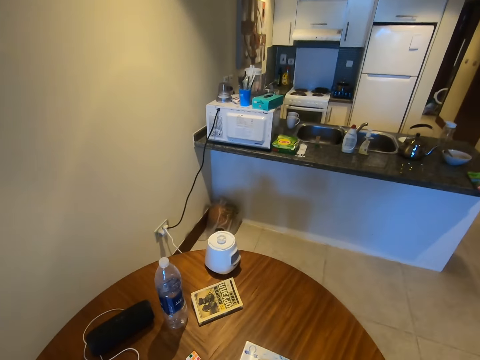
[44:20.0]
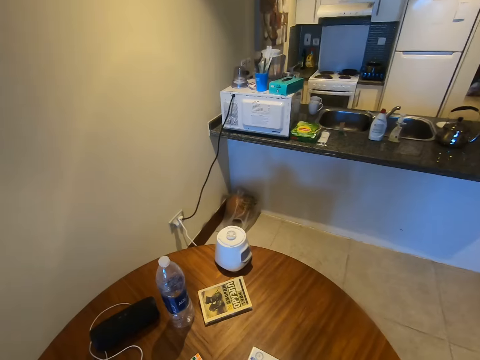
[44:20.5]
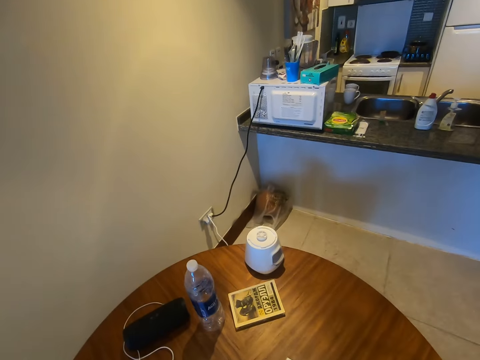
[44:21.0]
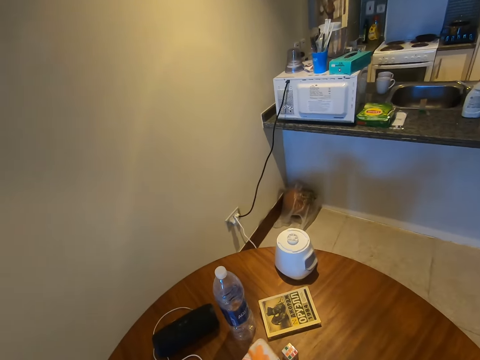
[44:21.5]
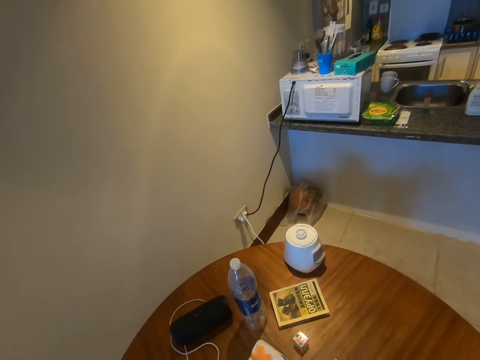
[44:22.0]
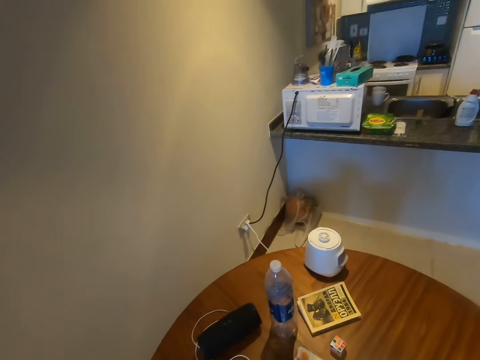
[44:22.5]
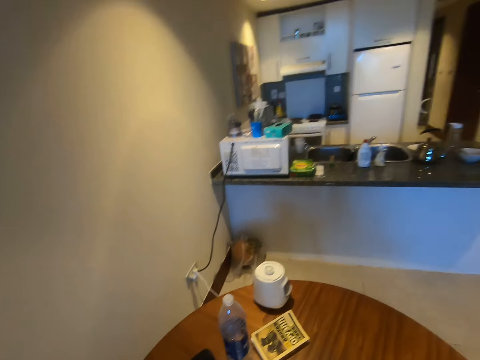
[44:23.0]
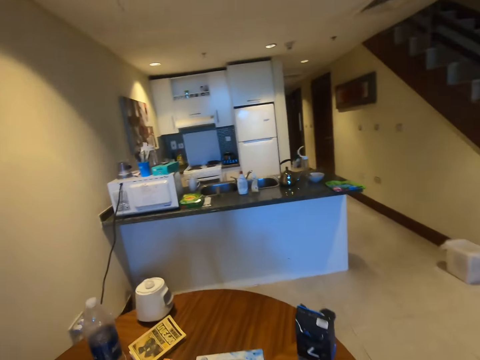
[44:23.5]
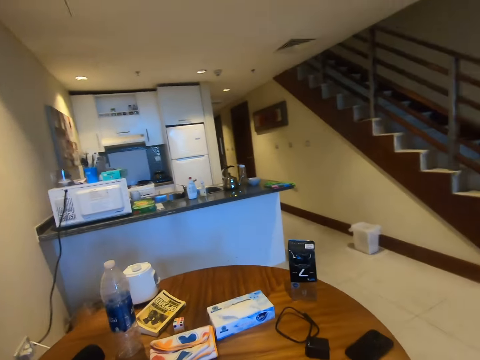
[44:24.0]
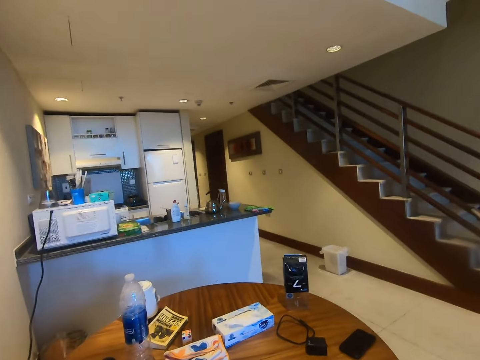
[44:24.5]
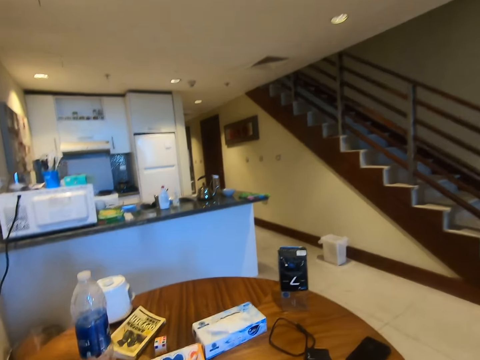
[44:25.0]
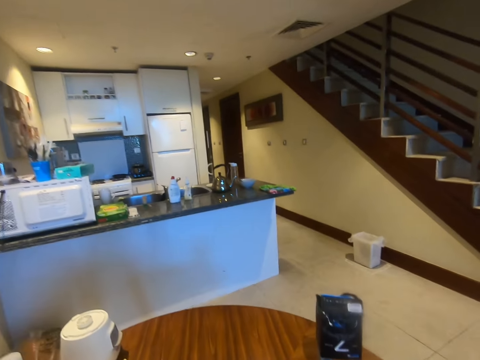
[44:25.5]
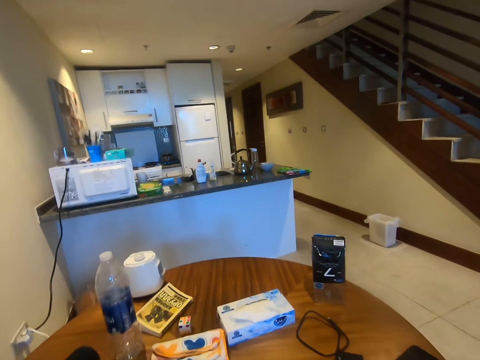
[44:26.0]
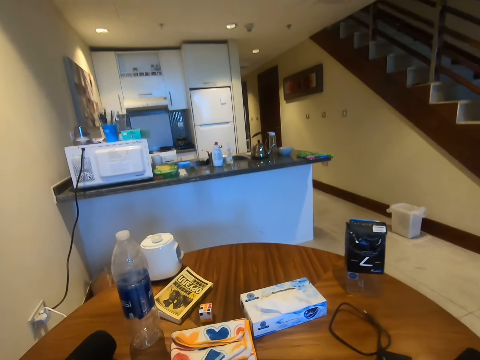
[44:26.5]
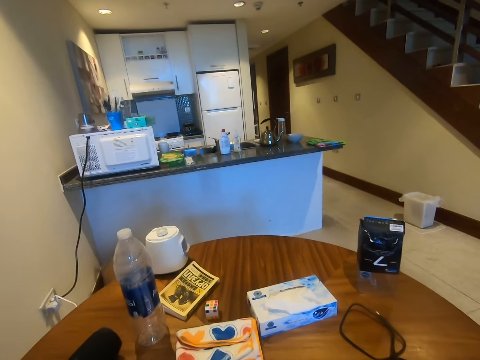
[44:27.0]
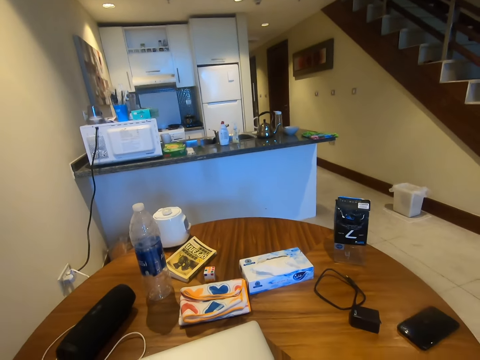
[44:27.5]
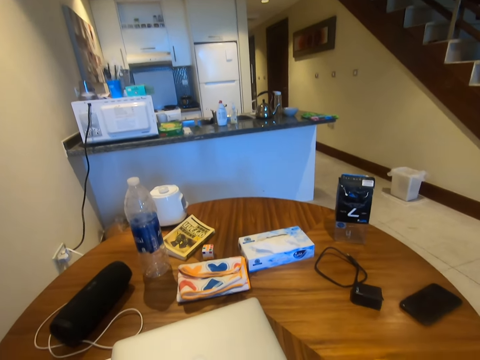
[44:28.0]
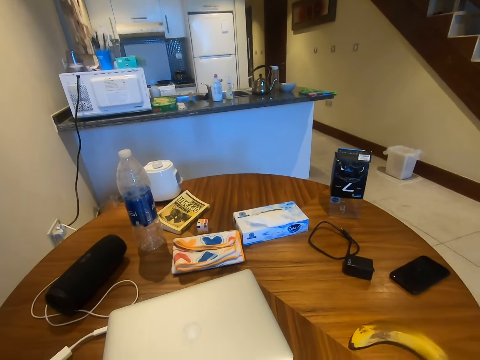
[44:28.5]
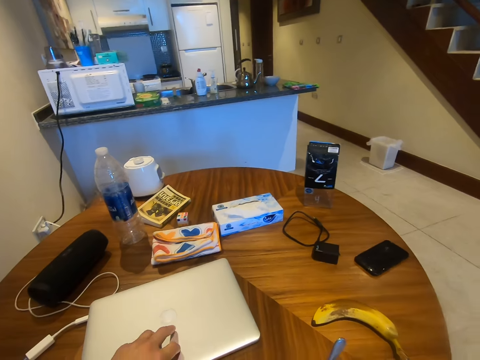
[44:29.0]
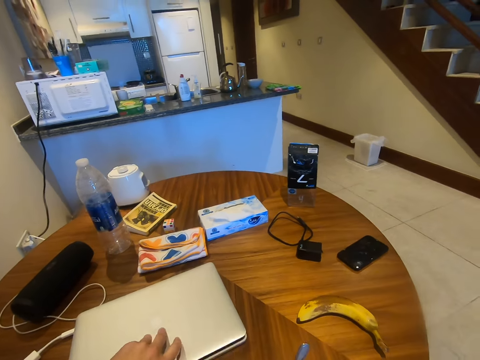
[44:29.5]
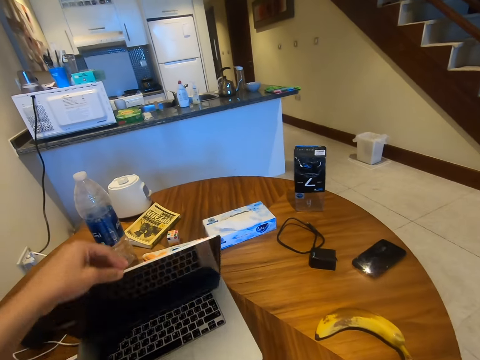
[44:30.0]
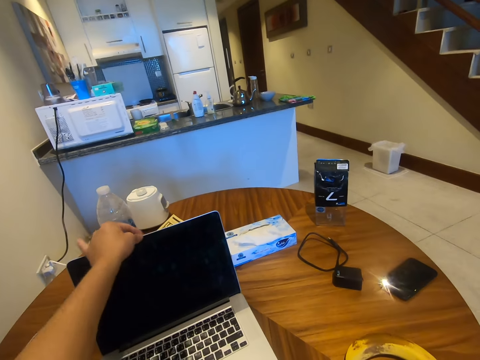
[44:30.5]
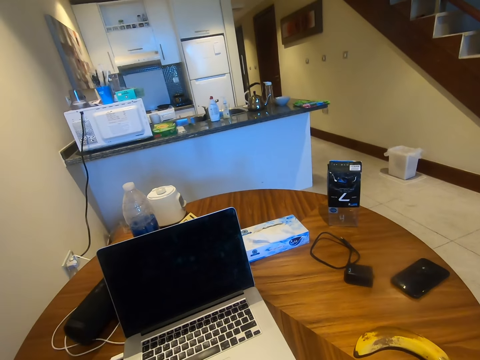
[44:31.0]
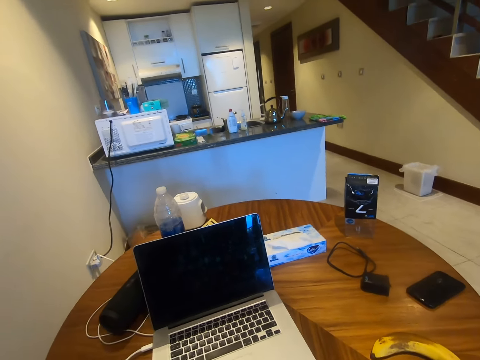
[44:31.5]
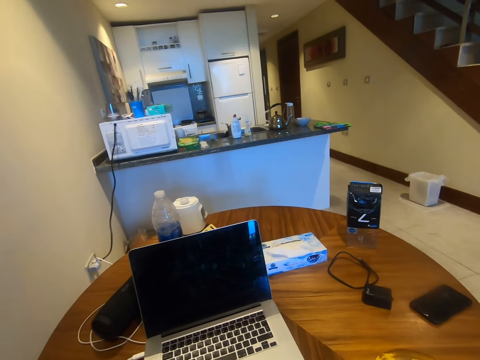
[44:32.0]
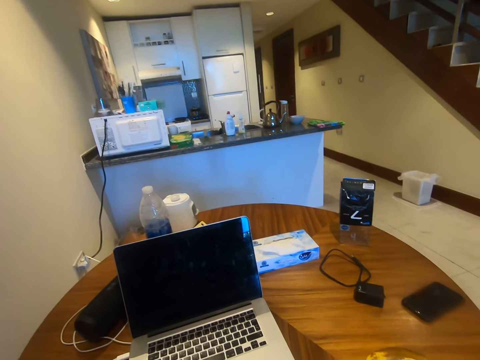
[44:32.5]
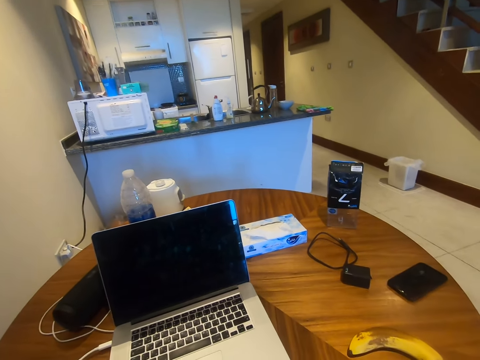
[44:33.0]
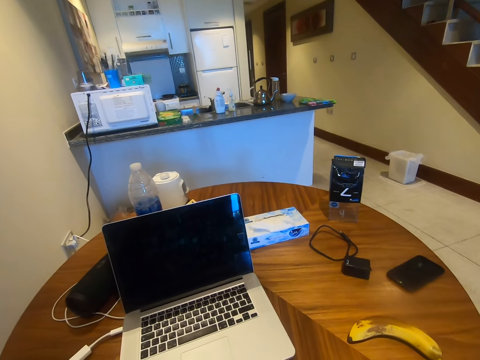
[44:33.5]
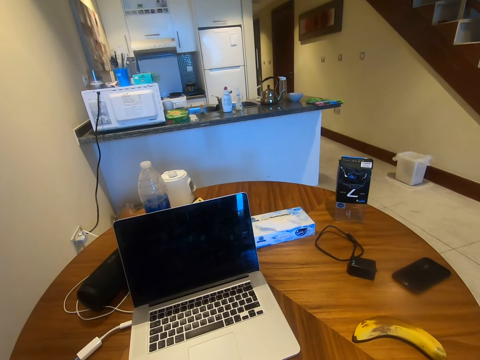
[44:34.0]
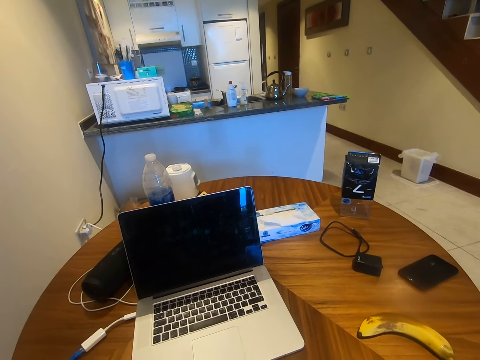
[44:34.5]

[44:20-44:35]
The camera wearer sits on the chair. They open the laptop.

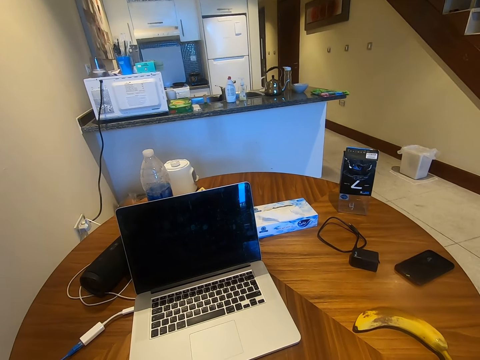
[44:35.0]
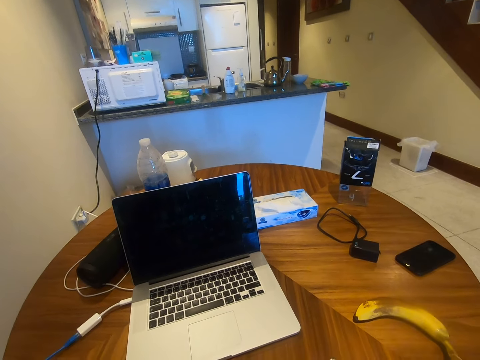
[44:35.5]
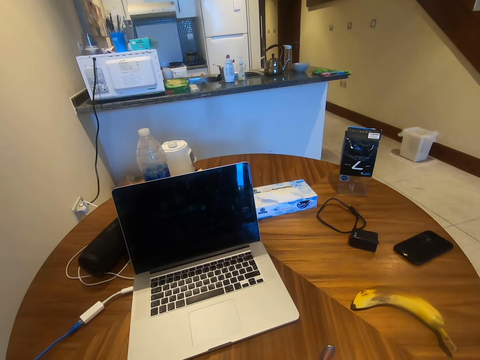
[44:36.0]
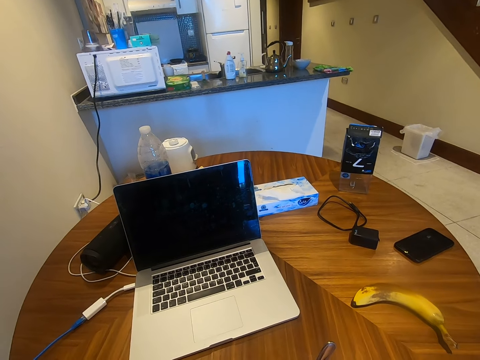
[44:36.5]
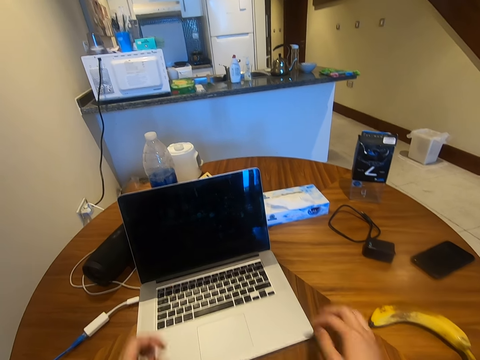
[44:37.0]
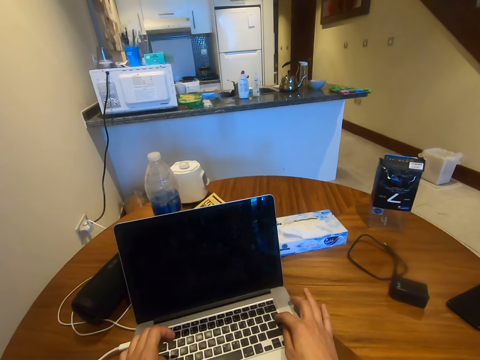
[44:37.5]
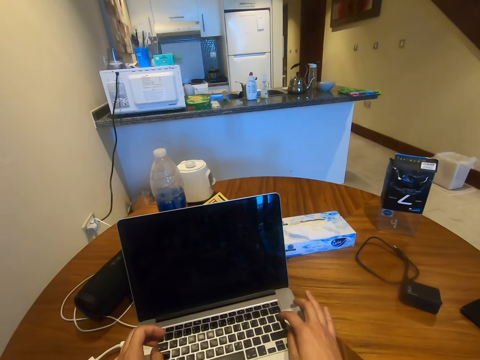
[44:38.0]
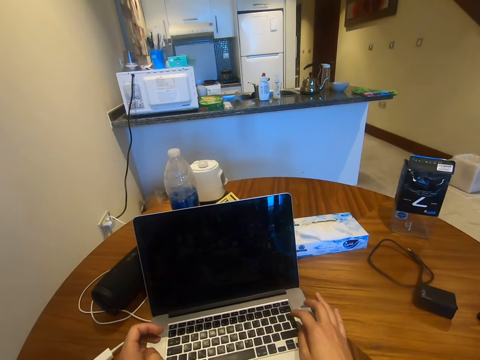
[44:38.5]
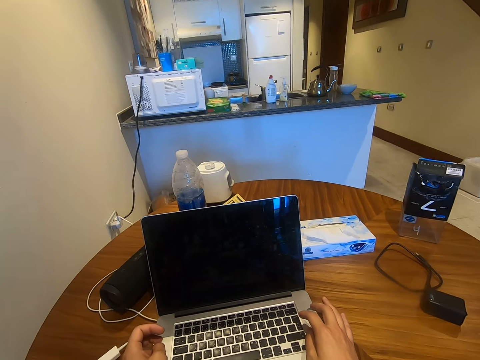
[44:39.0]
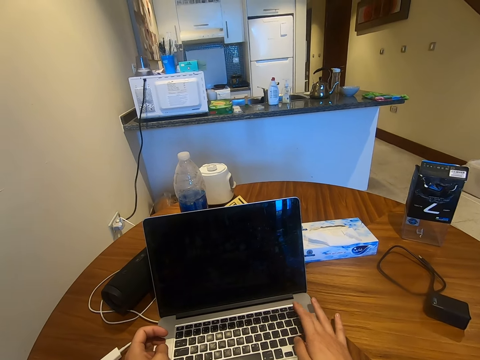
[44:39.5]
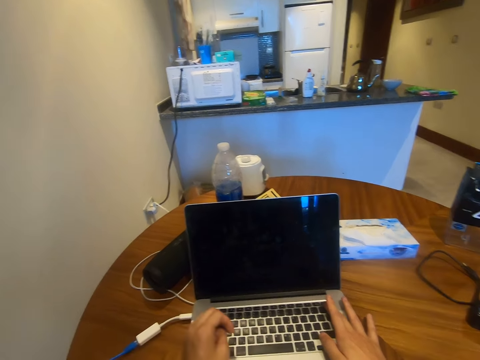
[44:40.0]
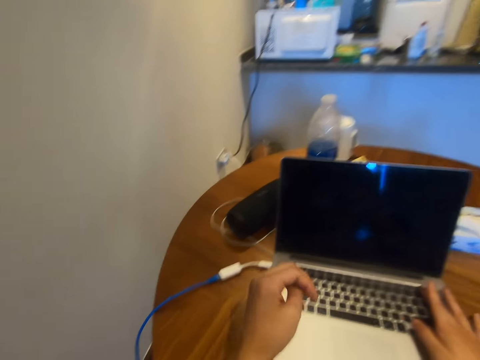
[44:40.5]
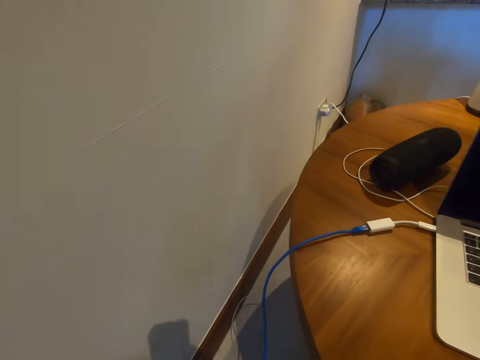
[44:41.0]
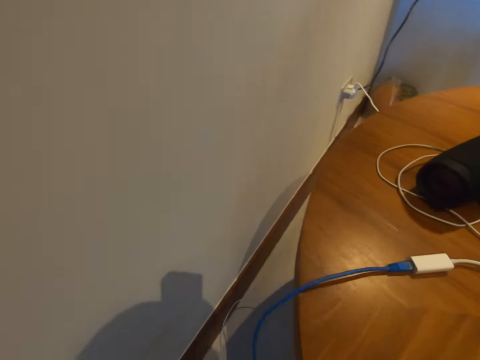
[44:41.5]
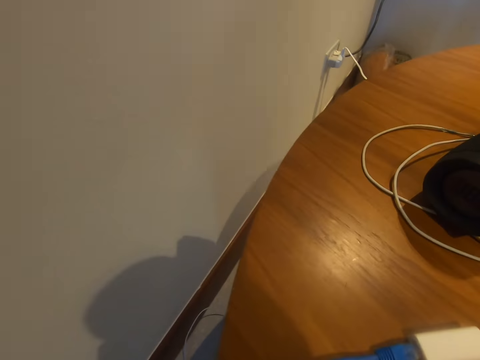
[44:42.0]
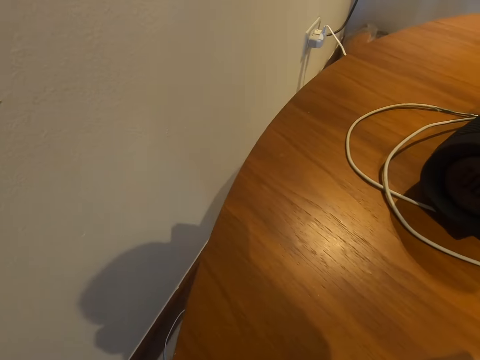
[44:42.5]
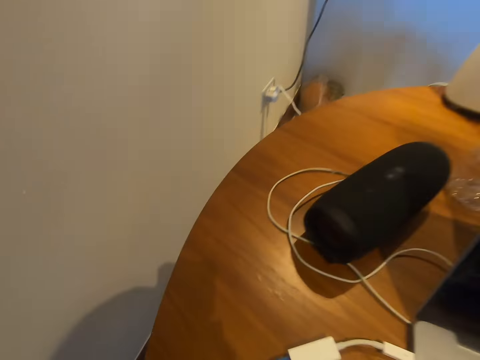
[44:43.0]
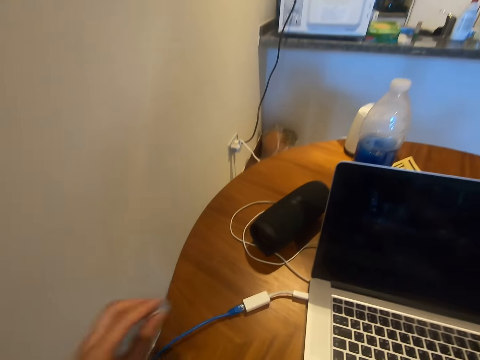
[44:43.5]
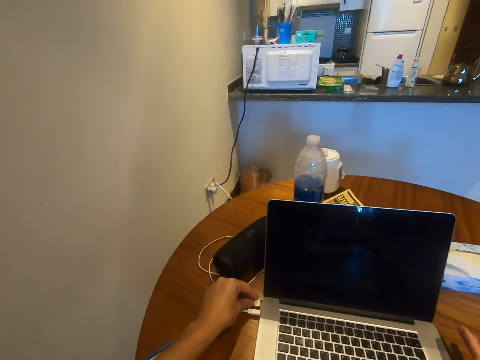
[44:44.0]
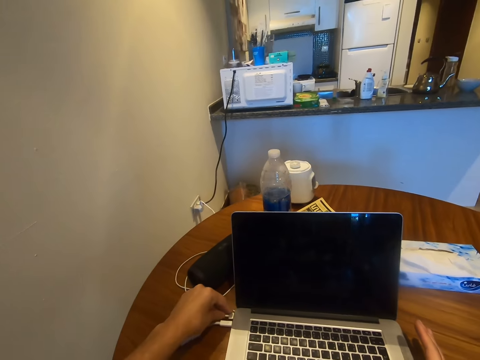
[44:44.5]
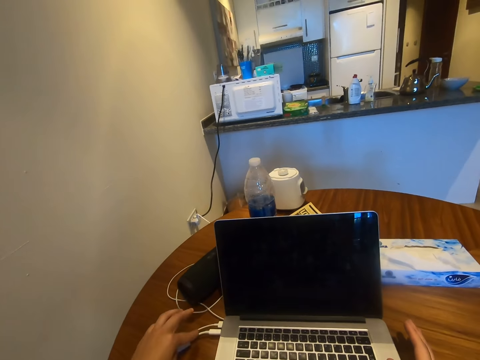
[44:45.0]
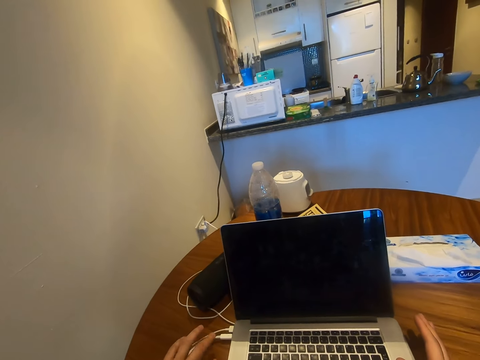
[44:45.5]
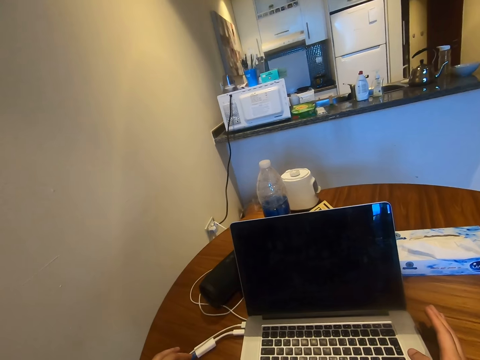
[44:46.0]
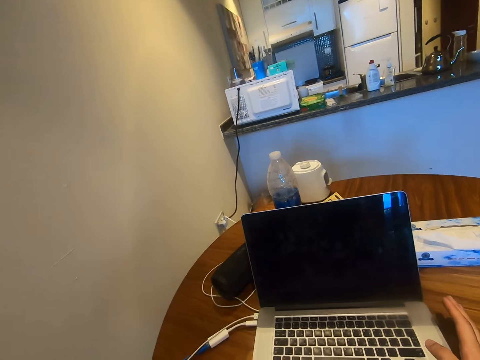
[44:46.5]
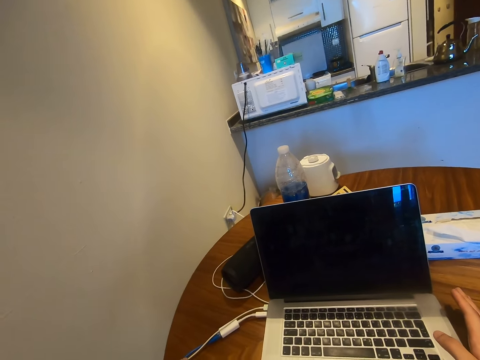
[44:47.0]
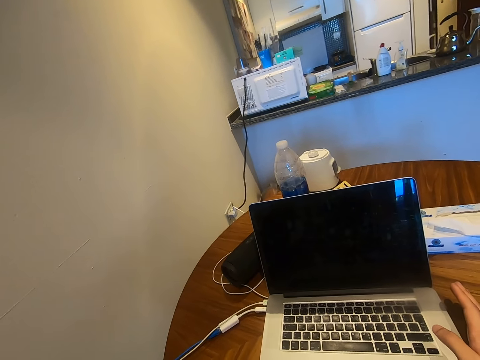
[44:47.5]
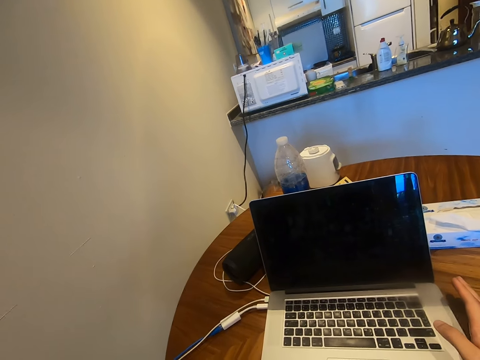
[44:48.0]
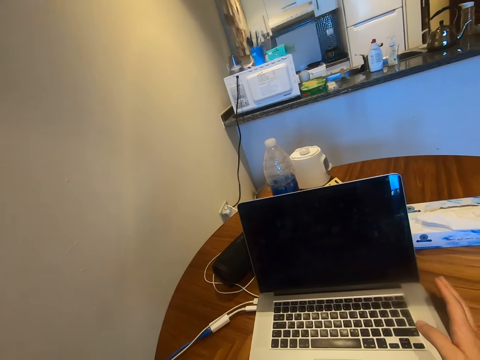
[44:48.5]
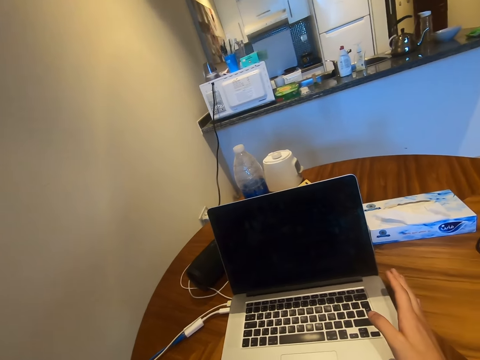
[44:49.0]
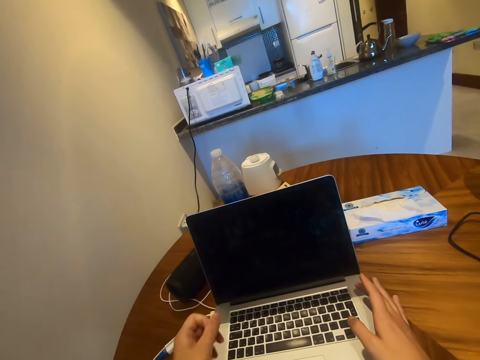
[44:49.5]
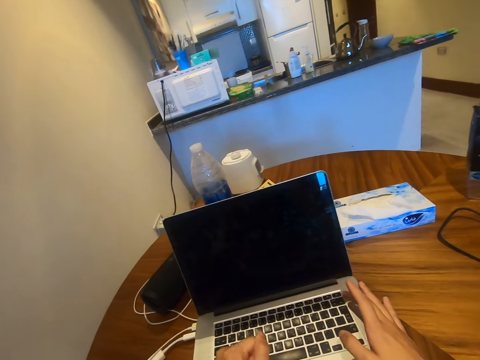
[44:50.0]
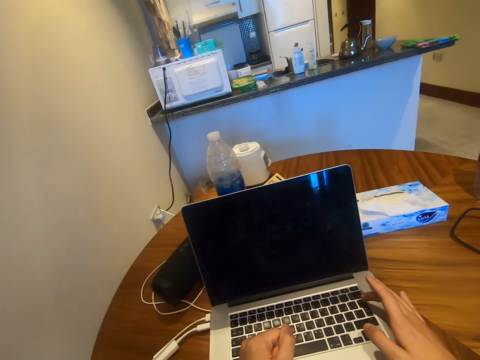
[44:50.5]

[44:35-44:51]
The camera wearer switches on the laptop. They touch the laptop. They pick up a charger and connect the charger to the laptop.
